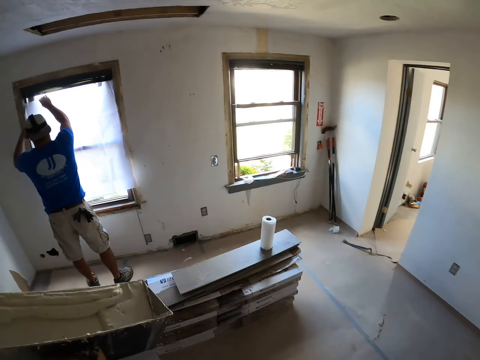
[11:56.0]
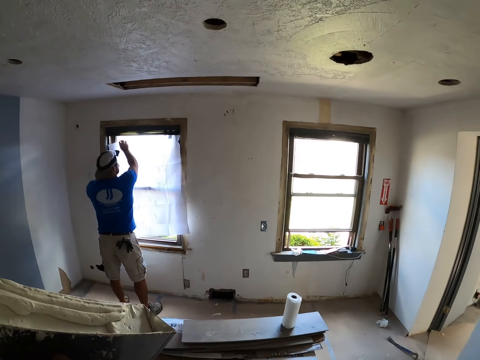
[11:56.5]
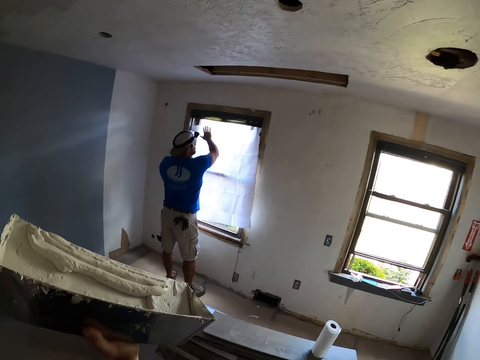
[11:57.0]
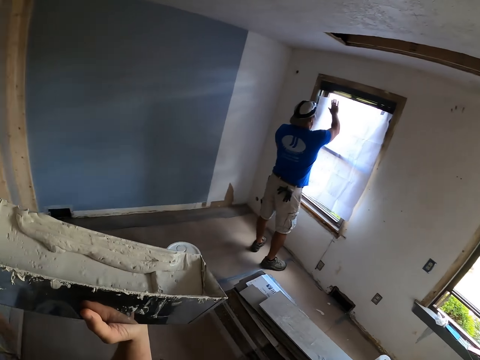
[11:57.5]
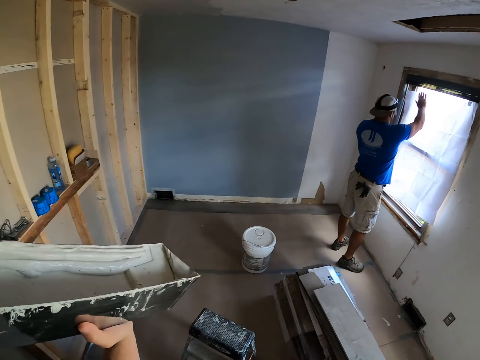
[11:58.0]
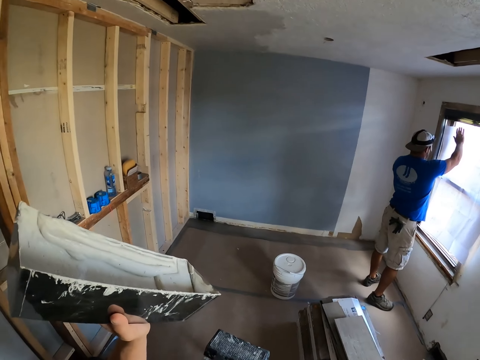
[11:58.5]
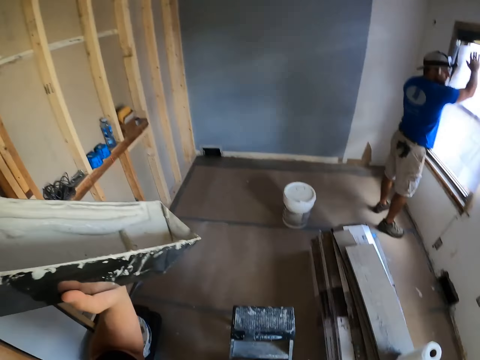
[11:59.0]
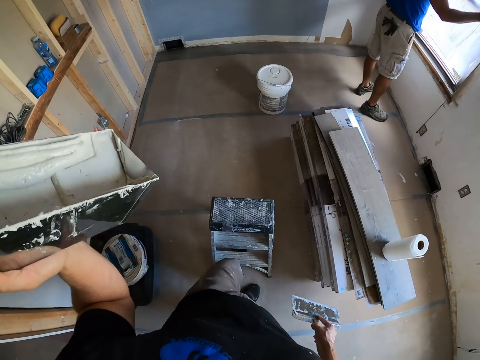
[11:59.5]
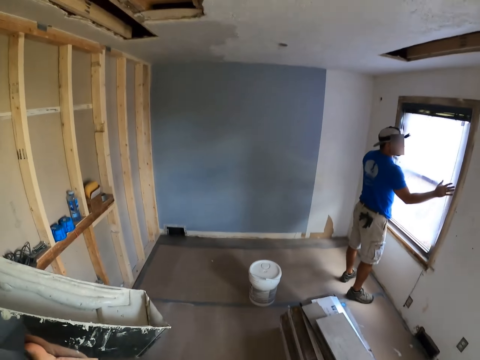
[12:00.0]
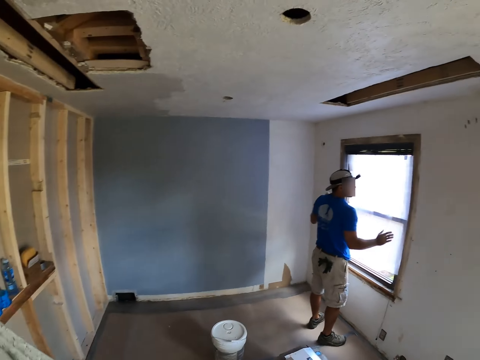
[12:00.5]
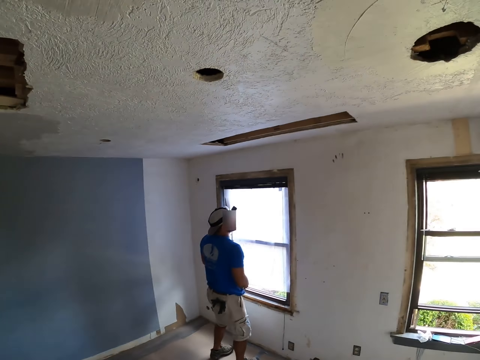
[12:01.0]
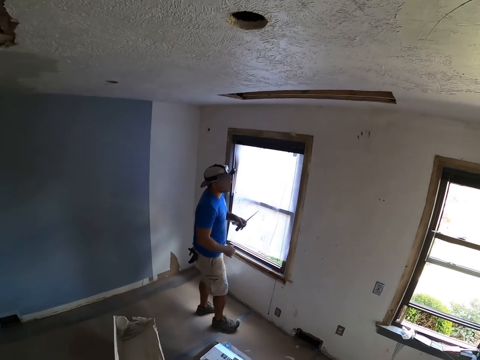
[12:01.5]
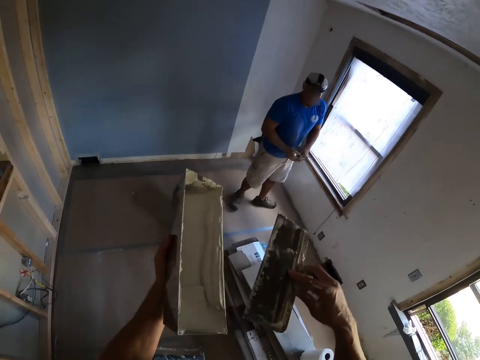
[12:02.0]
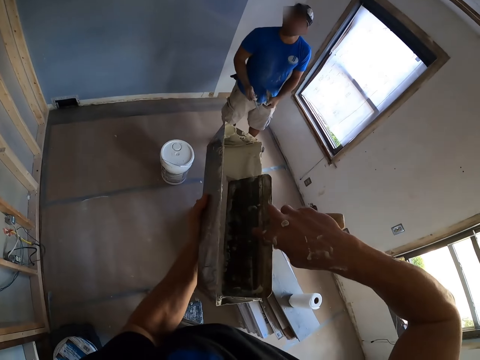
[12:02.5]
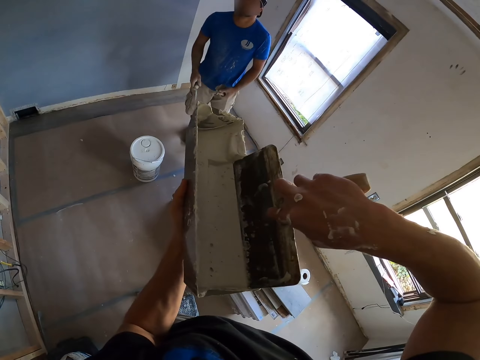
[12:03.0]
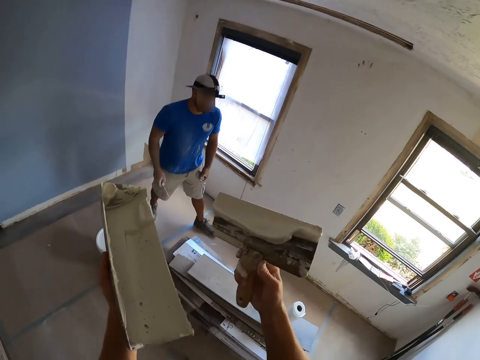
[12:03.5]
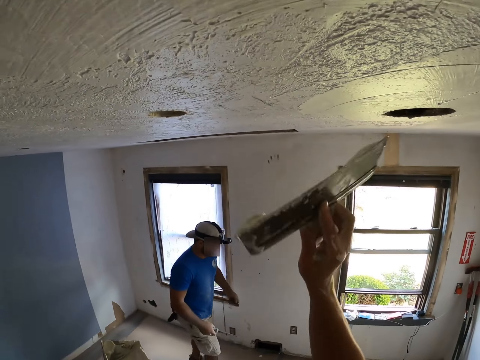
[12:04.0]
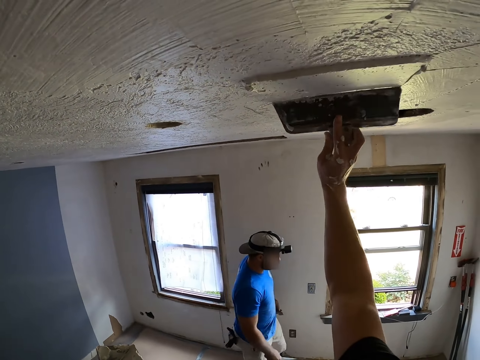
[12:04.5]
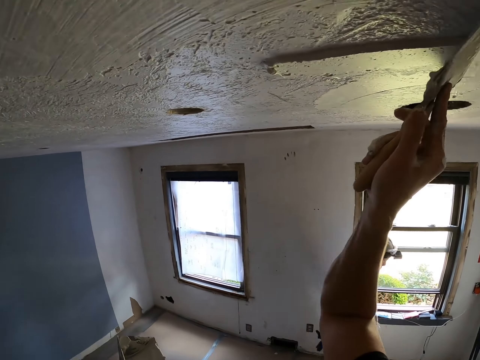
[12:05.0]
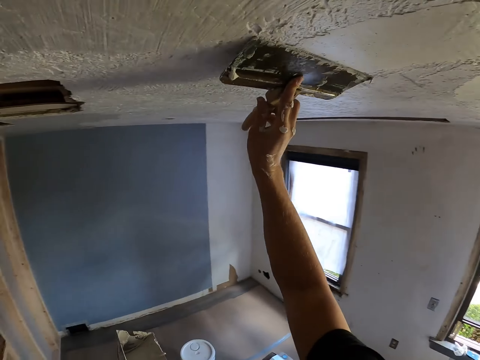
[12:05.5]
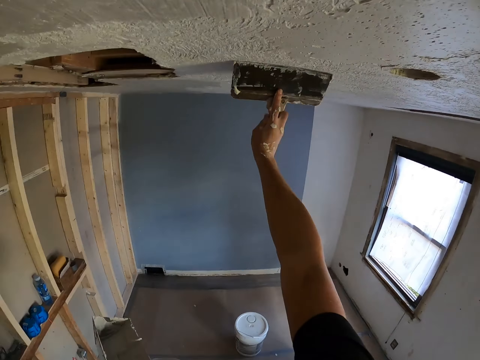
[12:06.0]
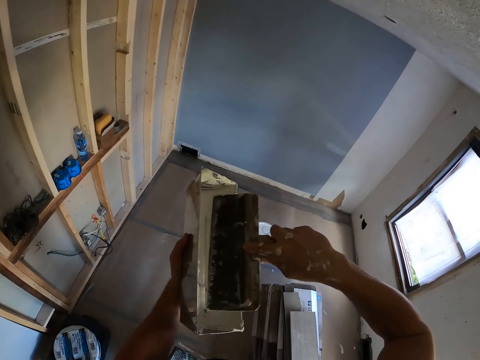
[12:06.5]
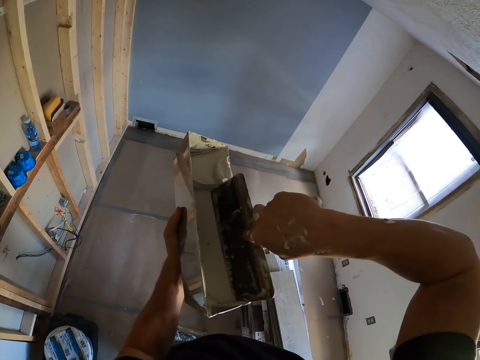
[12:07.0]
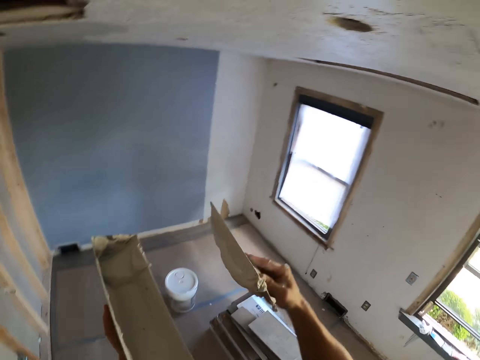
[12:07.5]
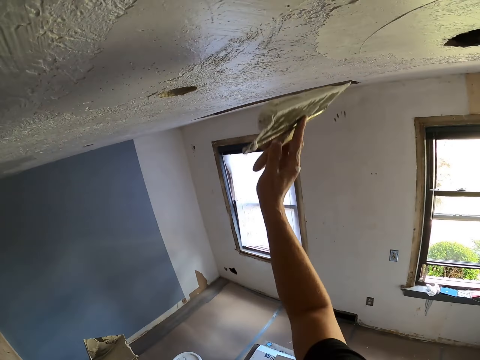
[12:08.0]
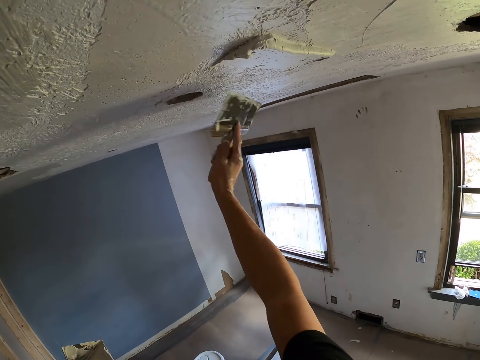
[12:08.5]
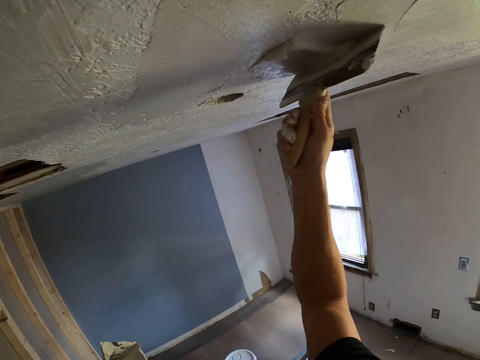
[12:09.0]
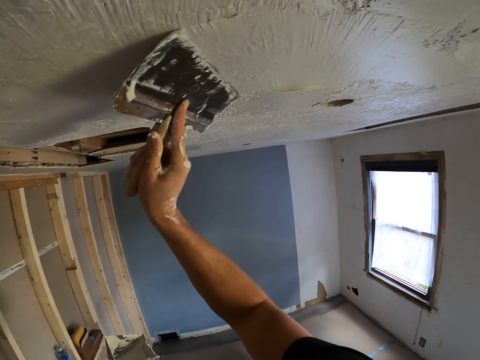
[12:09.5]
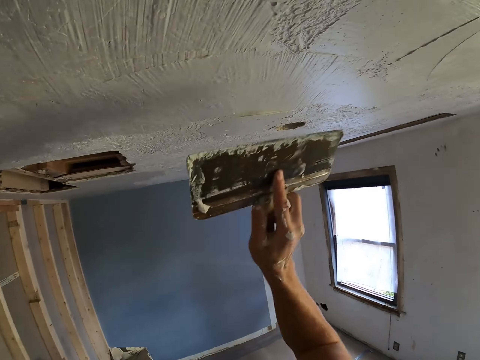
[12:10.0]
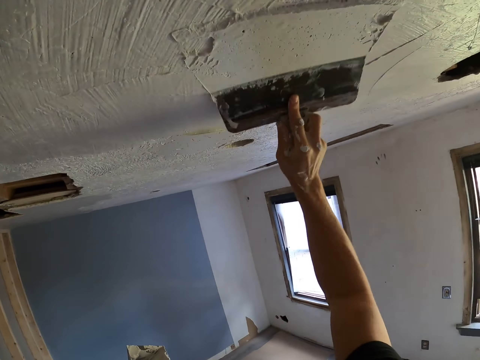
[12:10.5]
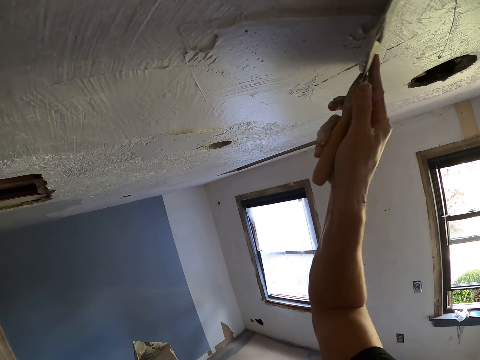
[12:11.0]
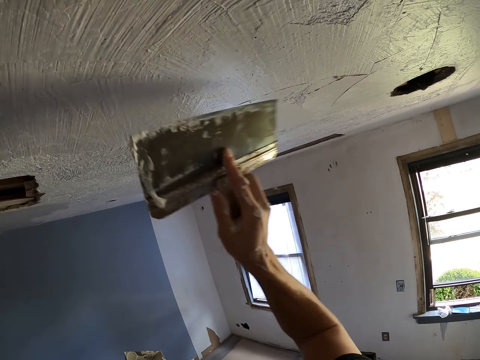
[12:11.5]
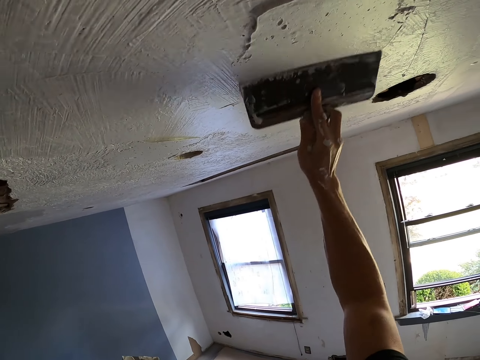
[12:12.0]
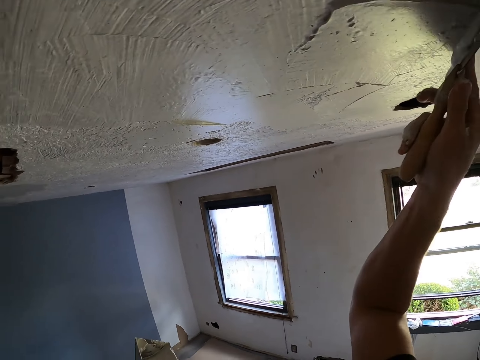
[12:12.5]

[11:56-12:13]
The camera wearer holds a container with filler. They hold the container with filler again, and hold a scraper with filler. They dip the scraper in the filler container. They apply filler on the roof with the scraper. They dip the scraper in the filler container. They apply filler on the roof with the scraper.

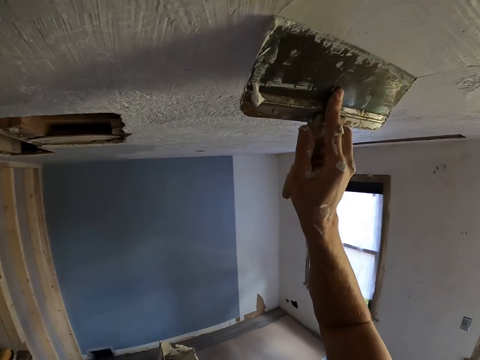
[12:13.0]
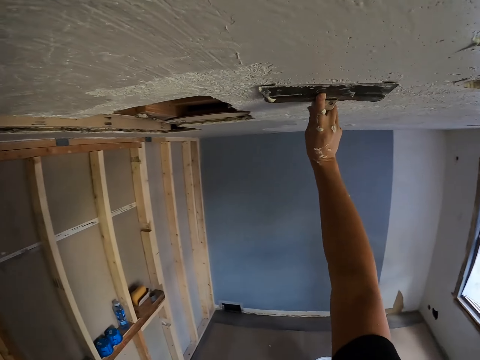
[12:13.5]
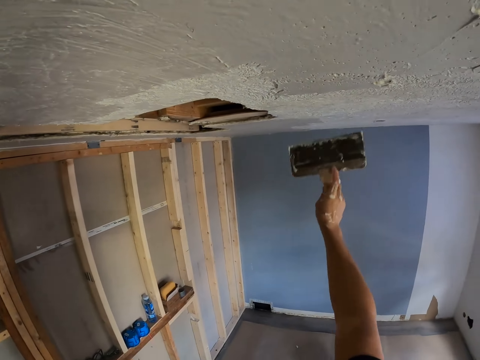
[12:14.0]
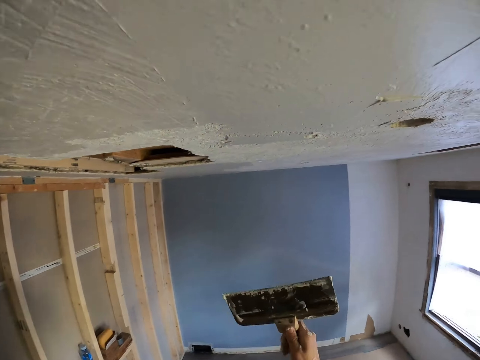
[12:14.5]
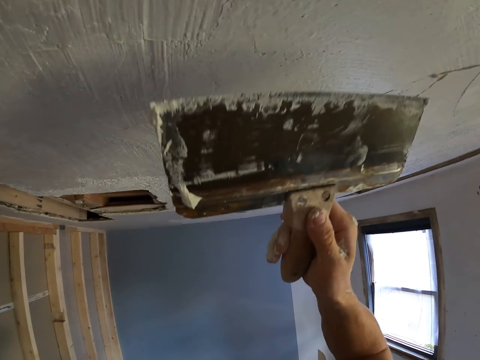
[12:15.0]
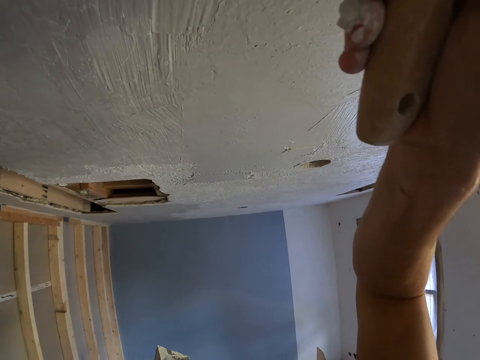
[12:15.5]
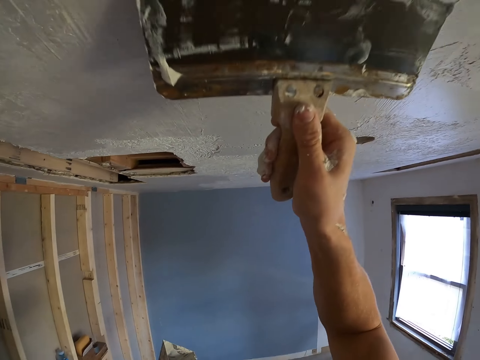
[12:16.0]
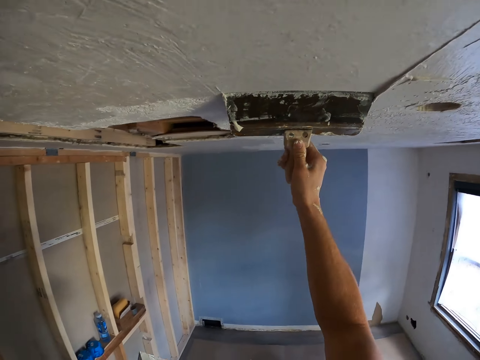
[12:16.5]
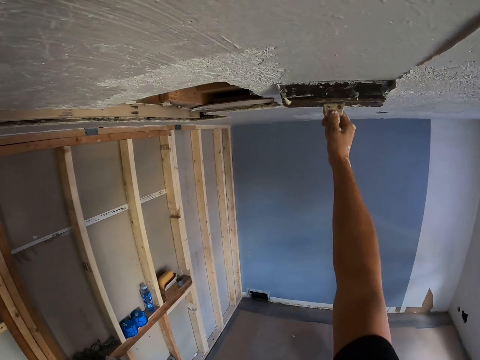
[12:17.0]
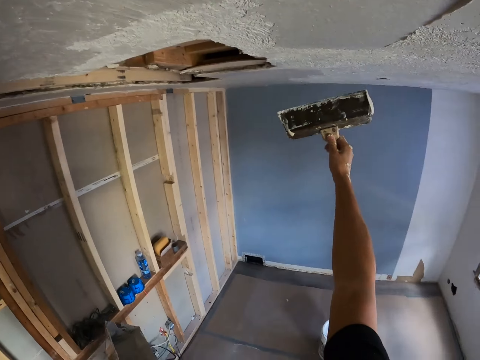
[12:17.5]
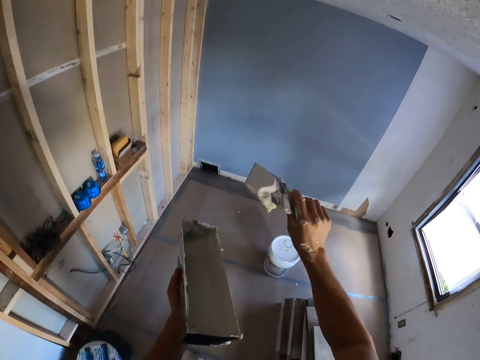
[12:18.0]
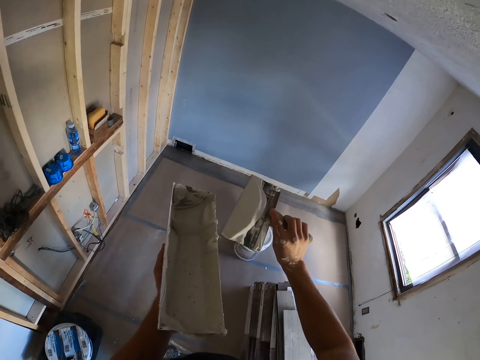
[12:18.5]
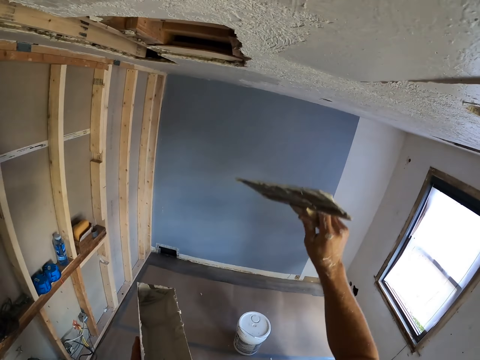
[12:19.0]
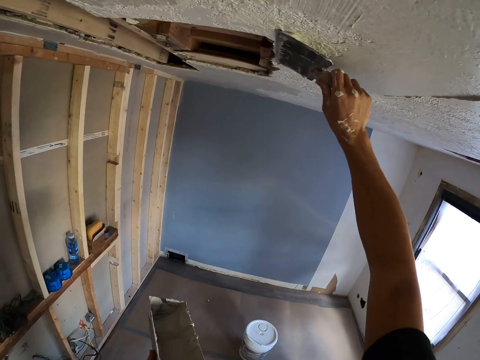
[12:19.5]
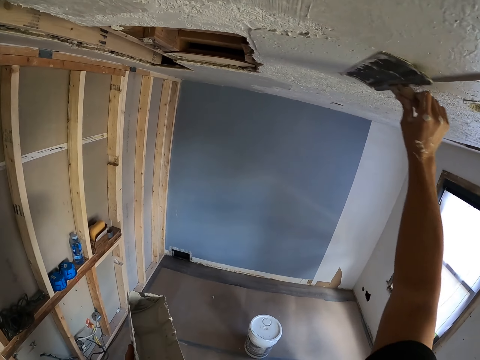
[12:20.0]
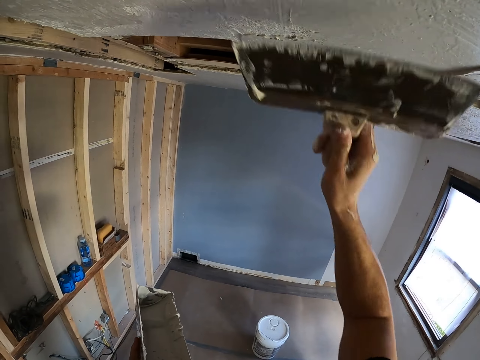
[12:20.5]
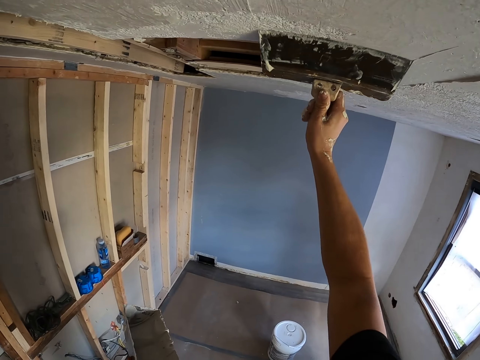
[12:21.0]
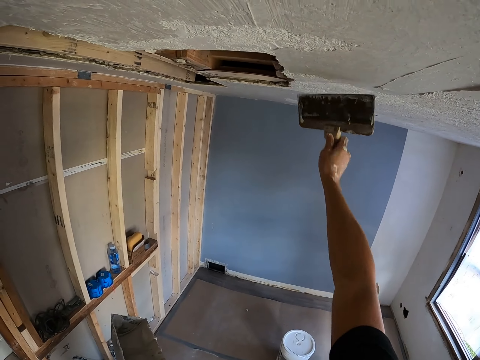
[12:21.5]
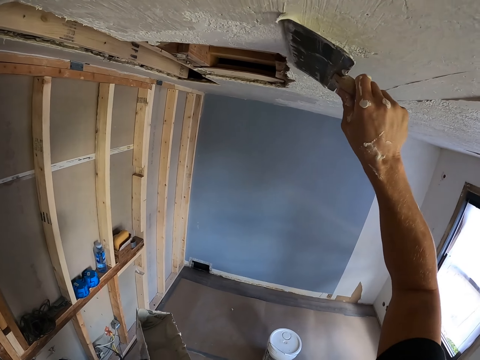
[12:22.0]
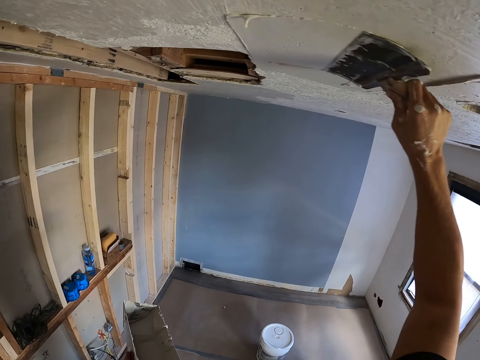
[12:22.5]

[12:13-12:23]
The camera wearer removes excess paint from the spatula. They plaster the ceiling with the plastering spatula.
